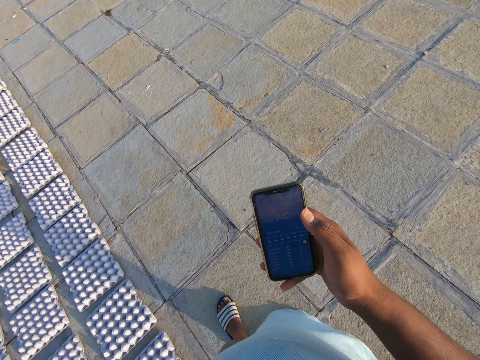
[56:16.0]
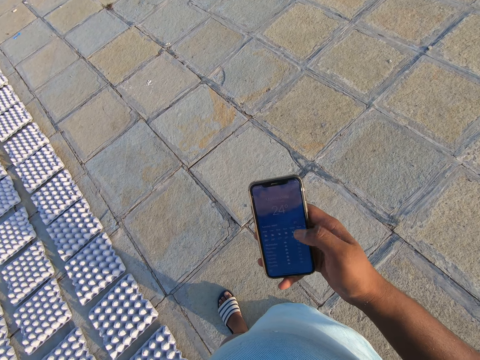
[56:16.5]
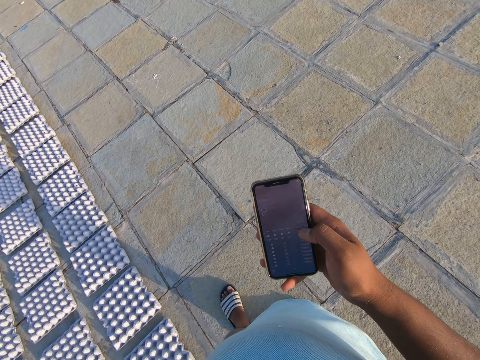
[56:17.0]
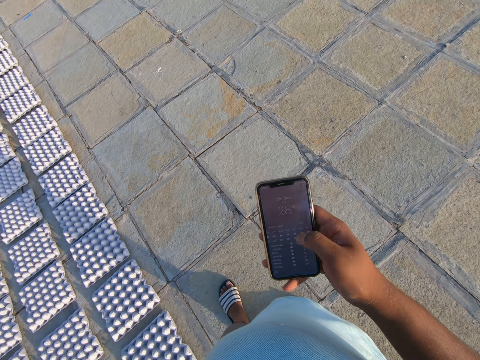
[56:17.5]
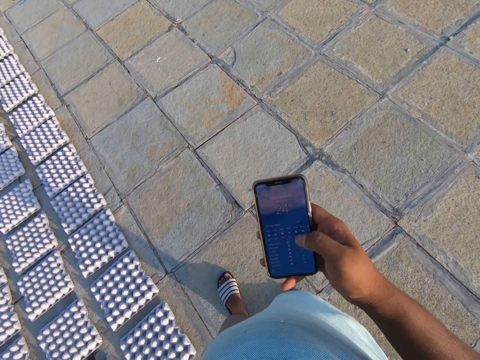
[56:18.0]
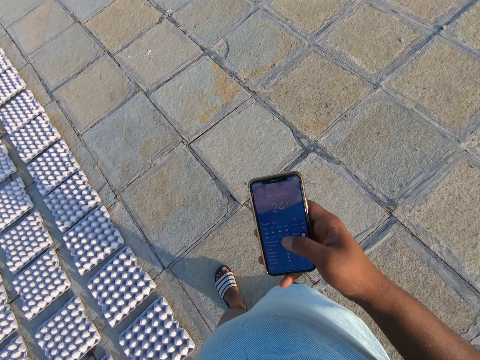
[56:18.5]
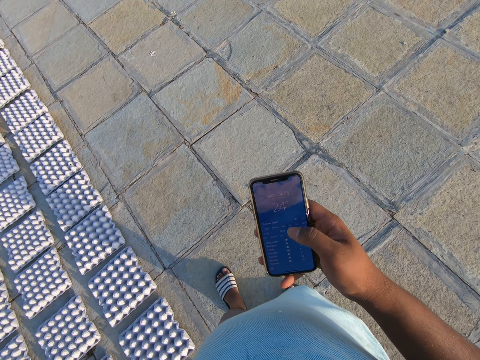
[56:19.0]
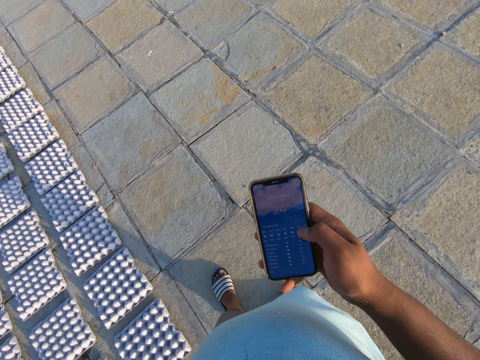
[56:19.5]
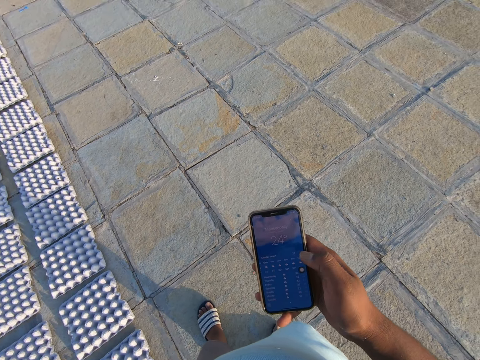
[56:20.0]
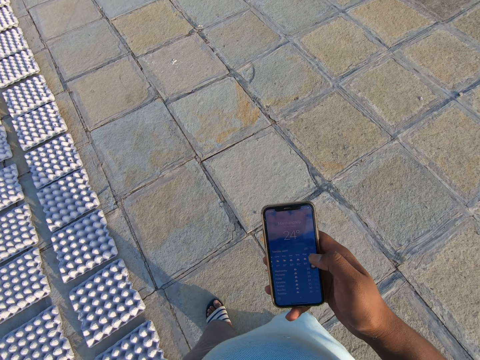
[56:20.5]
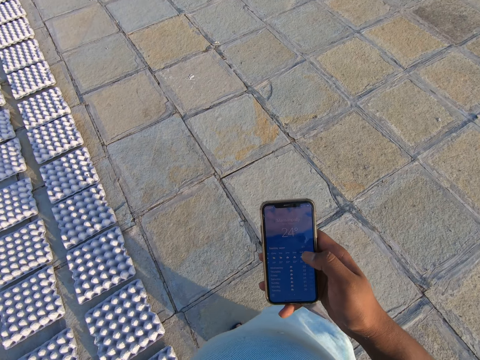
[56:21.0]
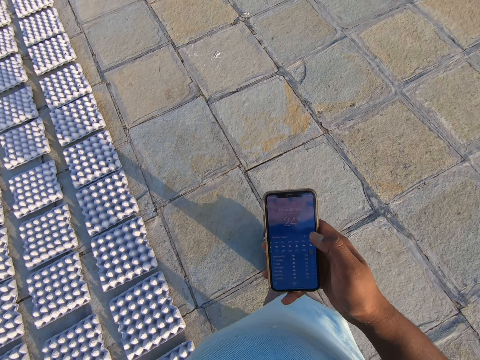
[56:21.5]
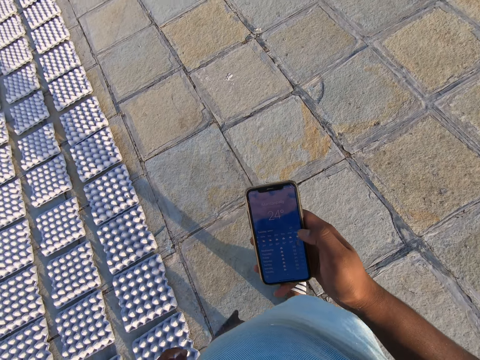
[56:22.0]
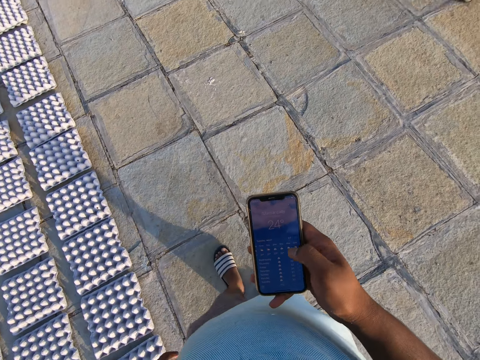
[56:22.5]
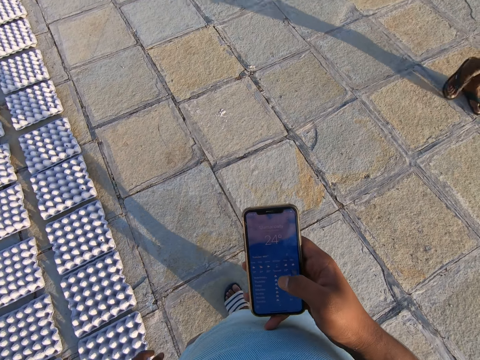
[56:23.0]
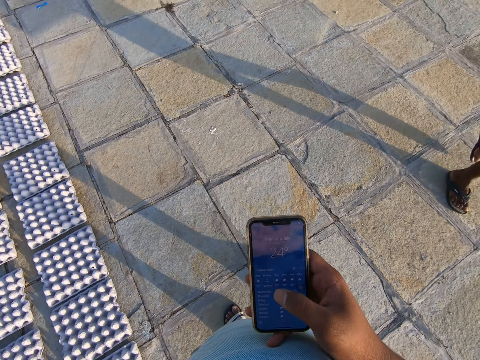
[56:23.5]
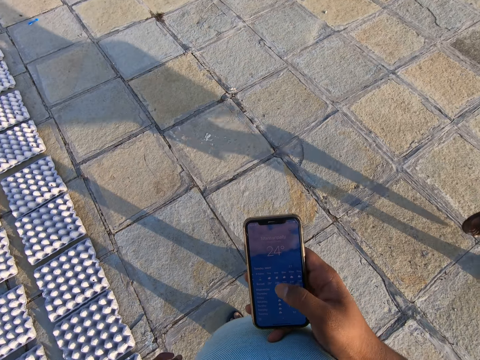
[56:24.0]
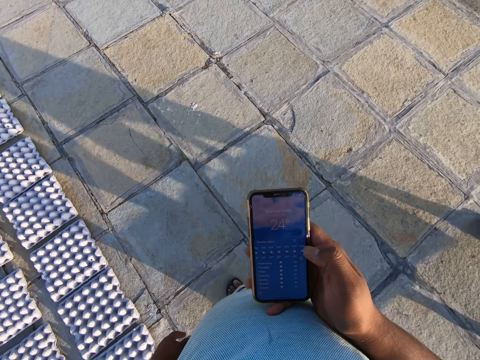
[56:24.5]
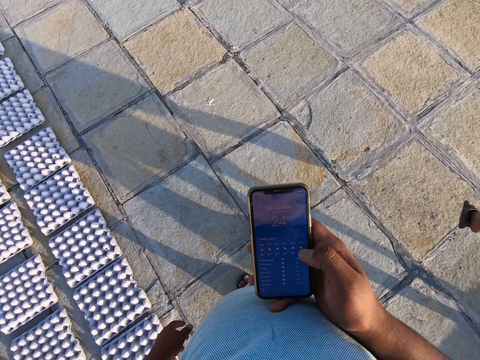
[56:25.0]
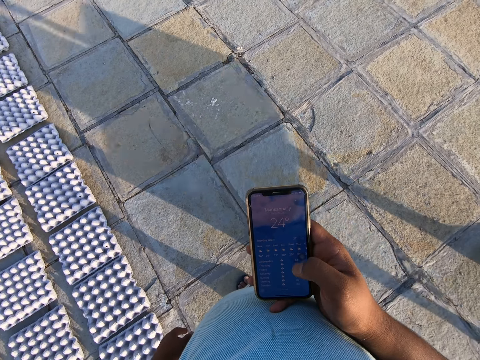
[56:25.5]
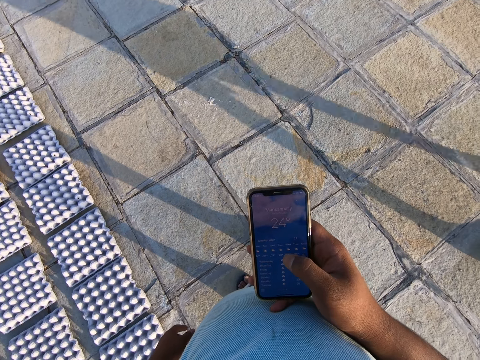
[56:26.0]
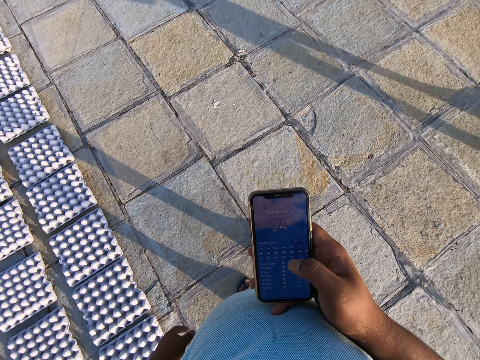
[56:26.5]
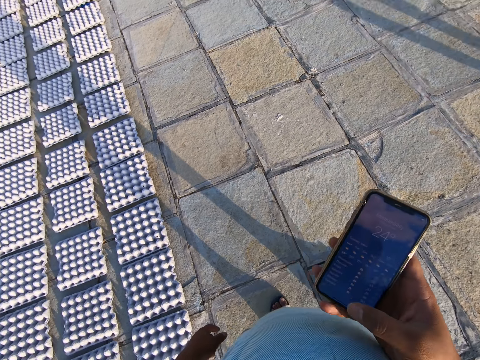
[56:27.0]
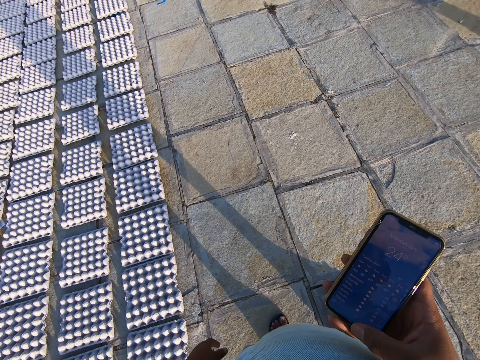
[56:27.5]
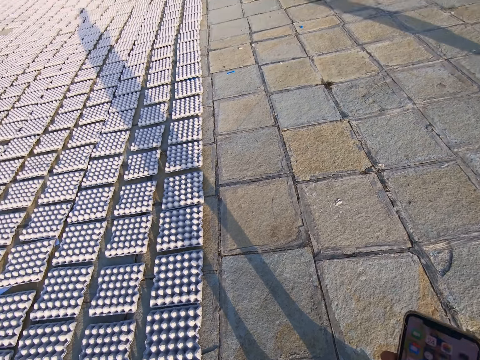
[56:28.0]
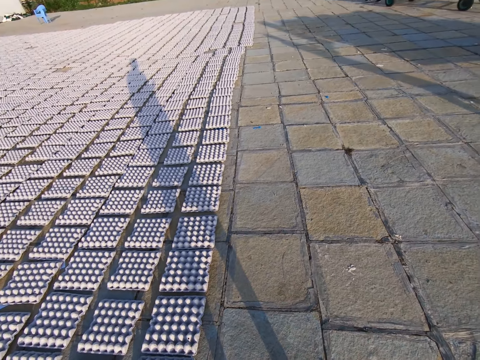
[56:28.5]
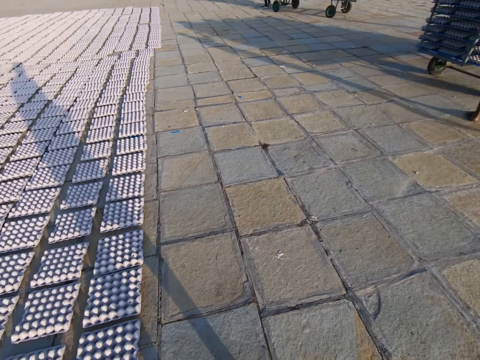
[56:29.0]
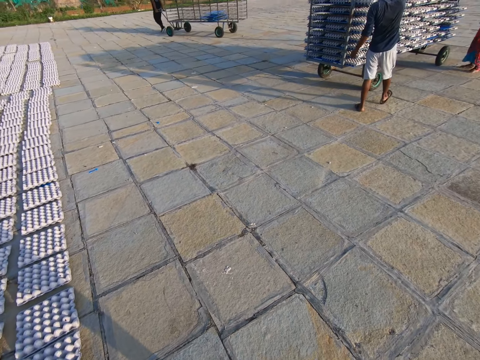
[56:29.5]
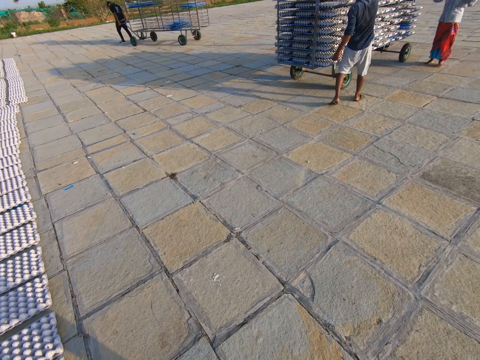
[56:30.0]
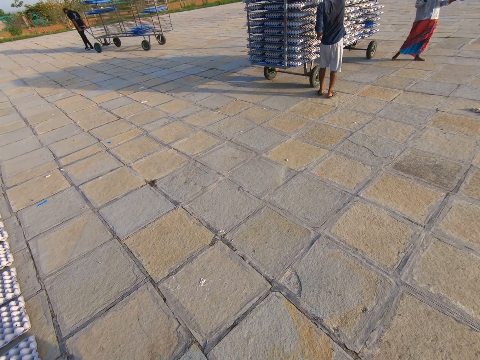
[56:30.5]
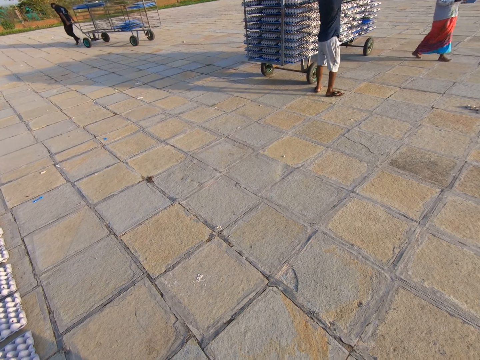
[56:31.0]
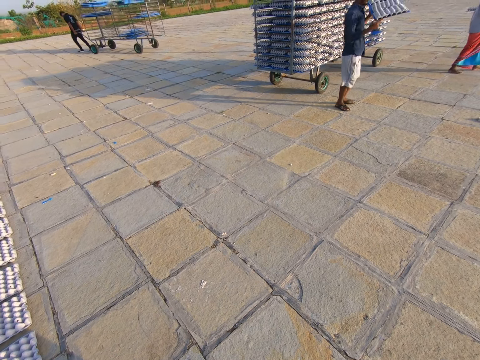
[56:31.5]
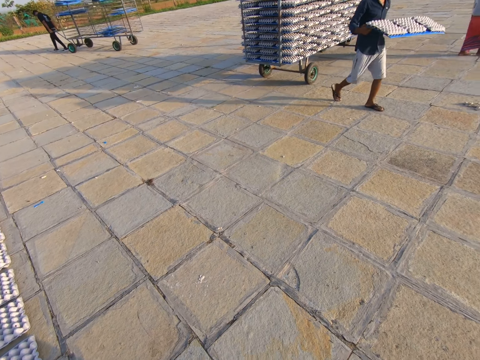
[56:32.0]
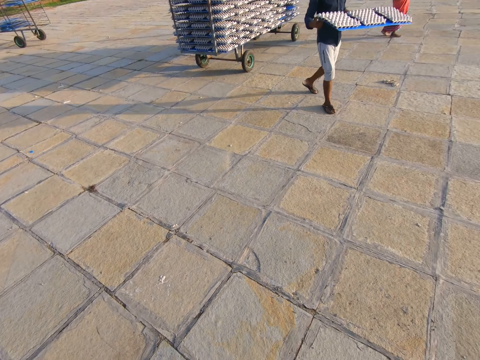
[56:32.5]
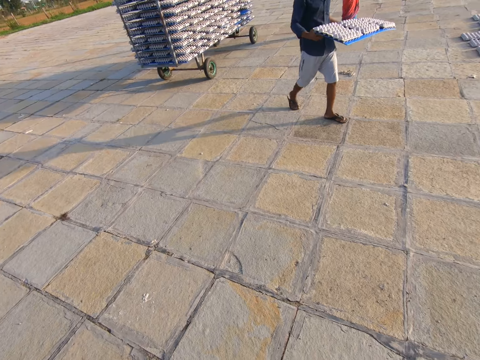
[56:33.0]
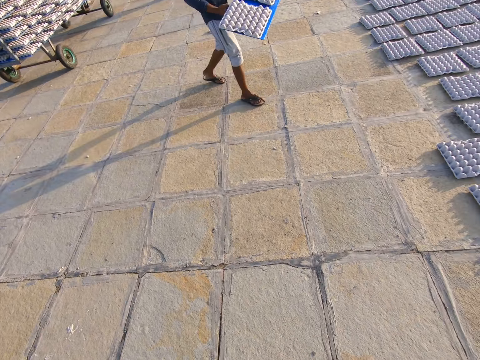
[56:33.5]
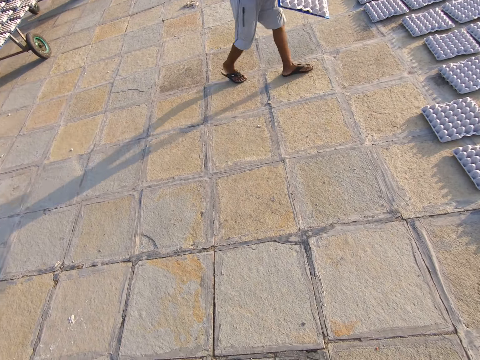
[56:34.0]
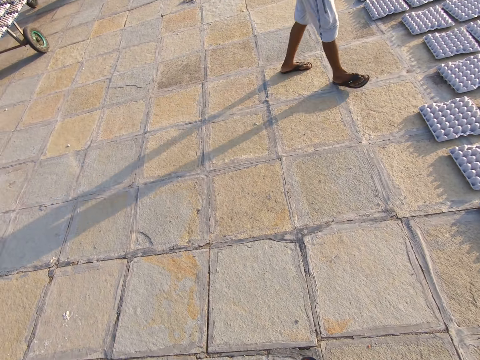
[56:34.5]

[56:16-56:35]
The camera wearer walks around. They scroll the phone. They look around. The man holds a plastic tray with both hands.

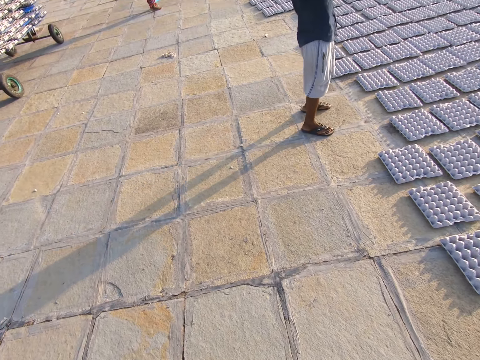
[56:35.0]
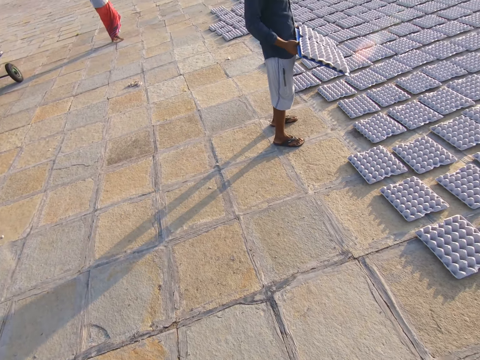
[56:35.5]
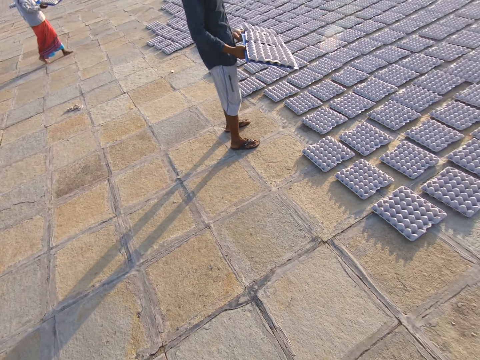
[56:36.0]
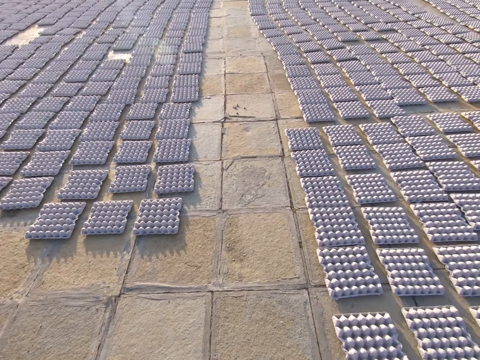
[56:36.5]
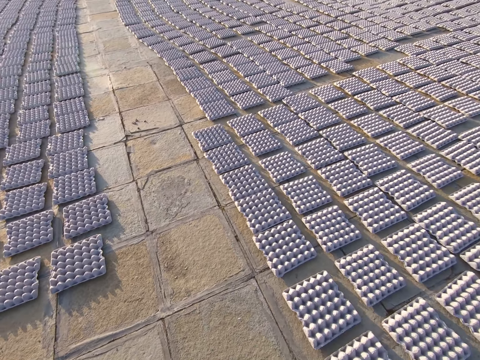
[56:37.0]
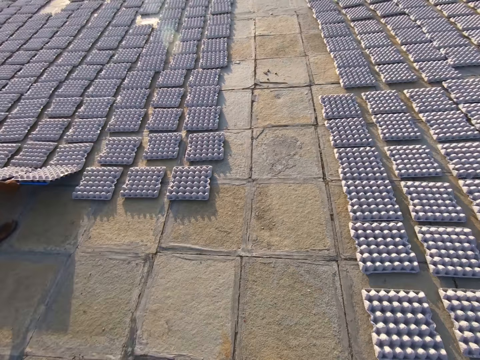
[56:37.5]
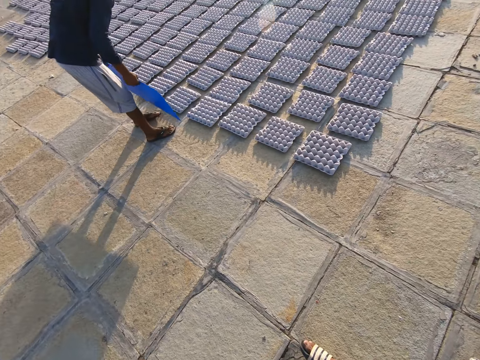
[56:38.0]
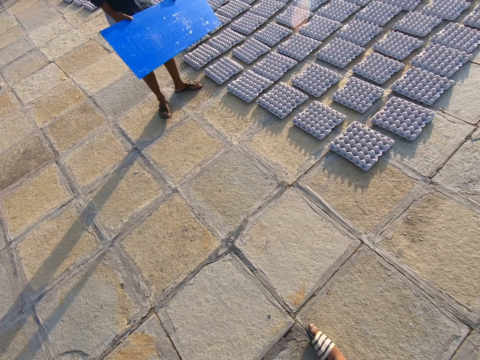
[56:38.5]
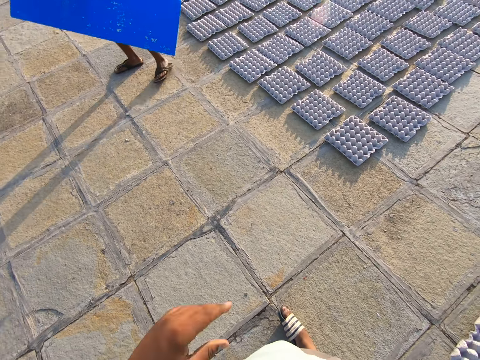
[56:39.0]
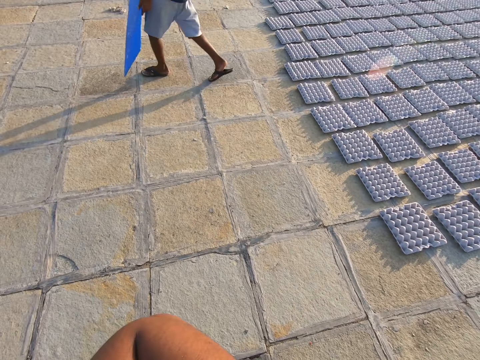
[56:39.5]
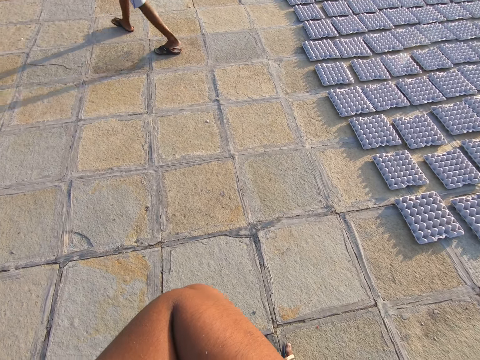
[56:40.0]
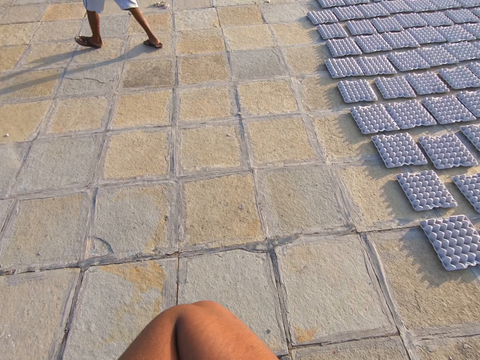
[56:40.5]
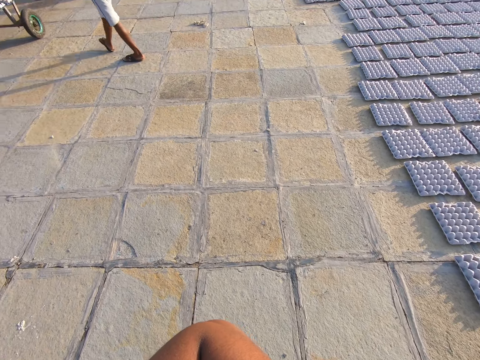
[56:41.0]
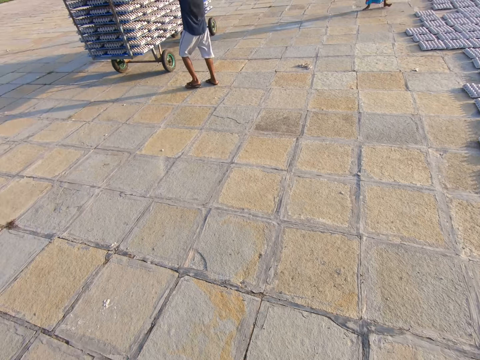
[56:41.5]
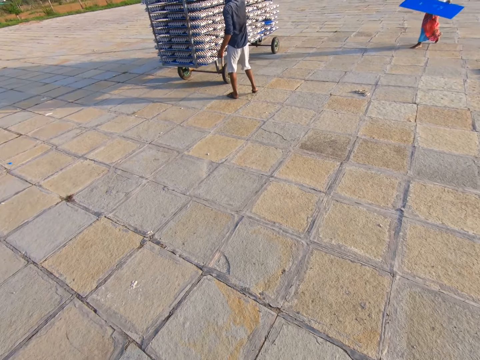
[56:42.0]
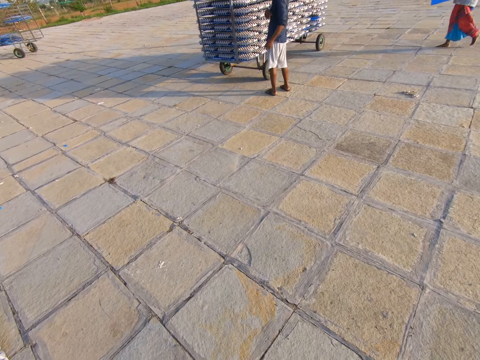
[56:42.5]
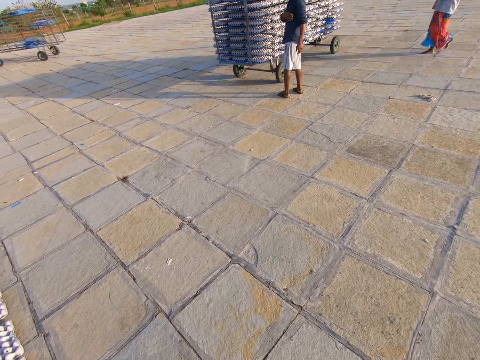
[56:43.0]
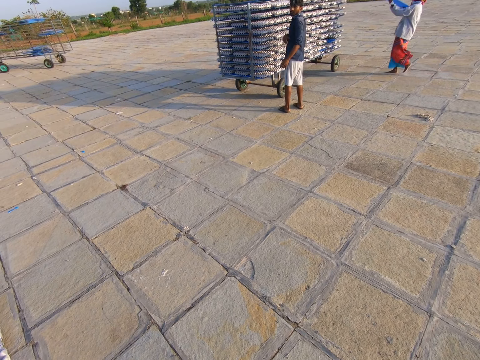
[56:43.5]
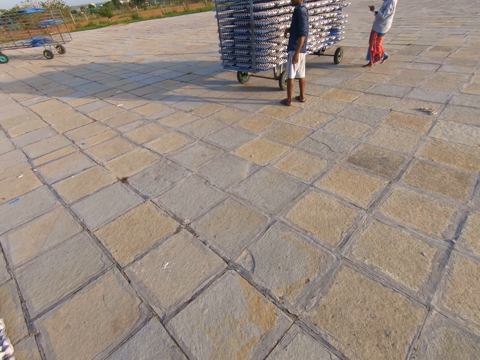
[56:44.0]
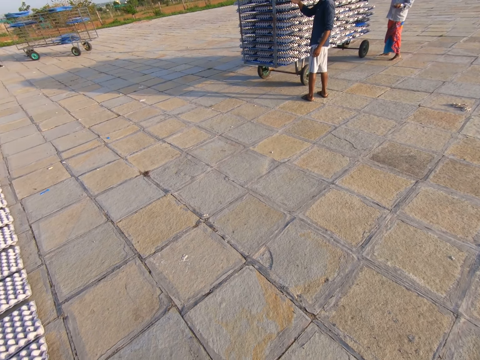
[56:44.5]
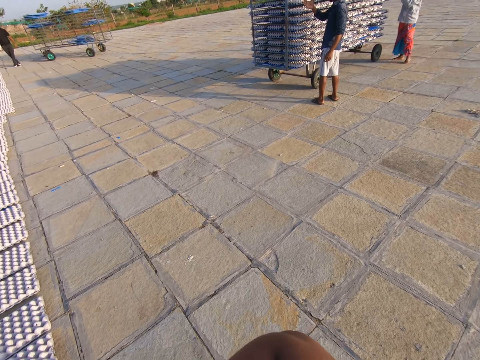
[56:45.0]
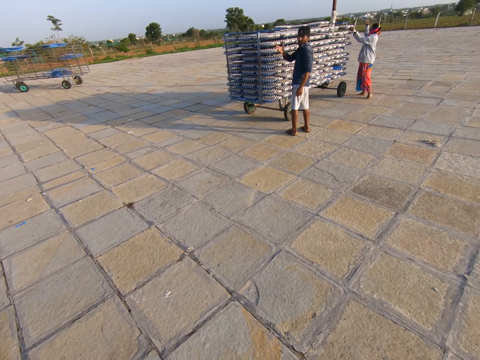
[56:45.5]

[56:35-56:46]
The man removes a plastic tray underneath the egg tray with both hands.
